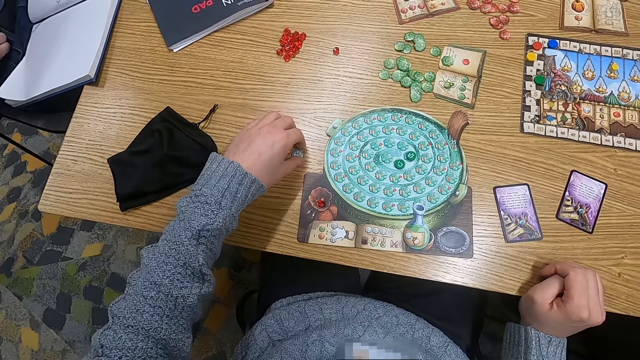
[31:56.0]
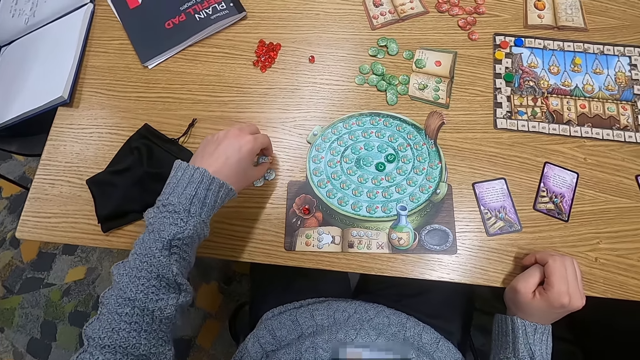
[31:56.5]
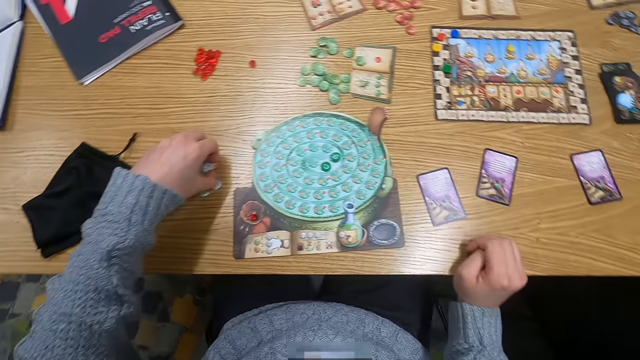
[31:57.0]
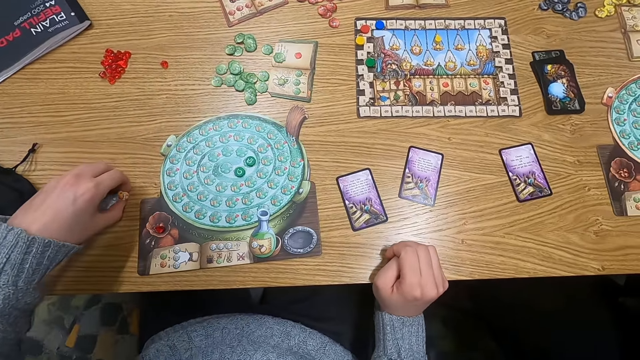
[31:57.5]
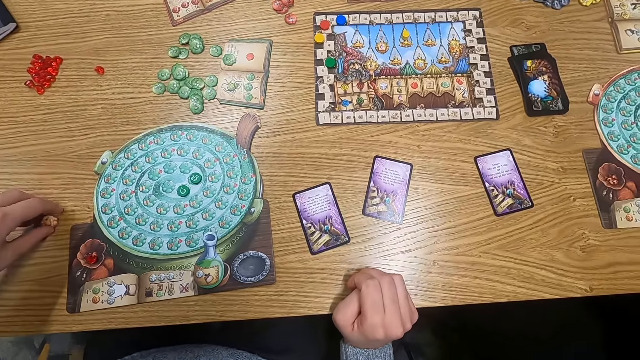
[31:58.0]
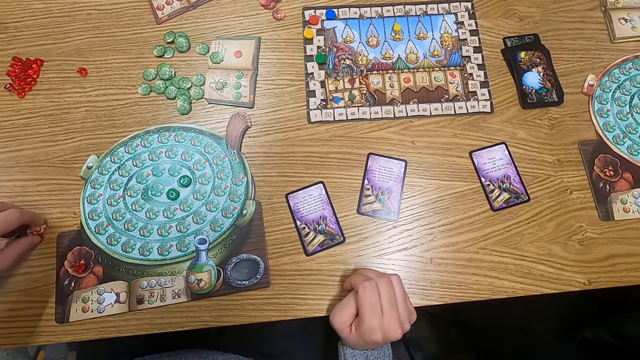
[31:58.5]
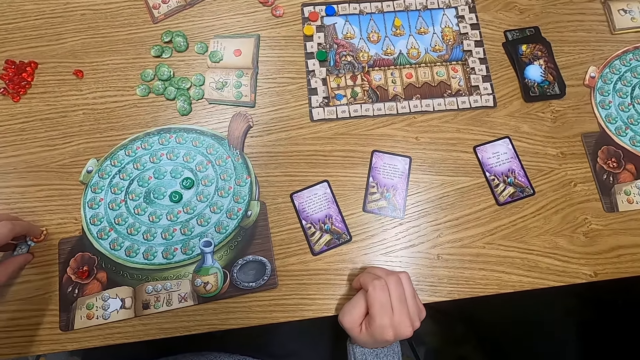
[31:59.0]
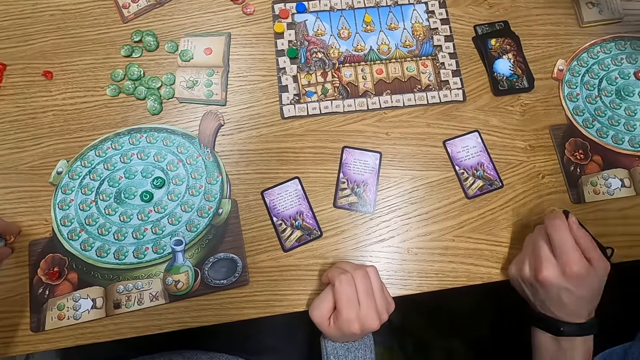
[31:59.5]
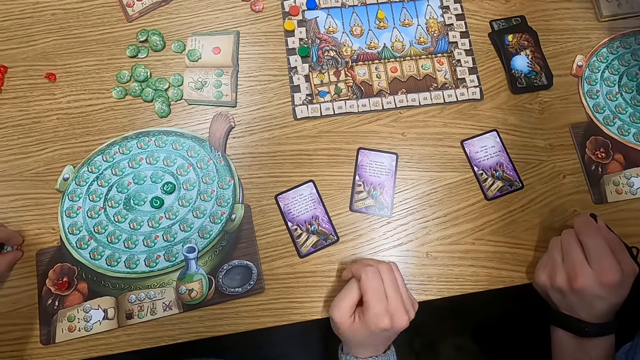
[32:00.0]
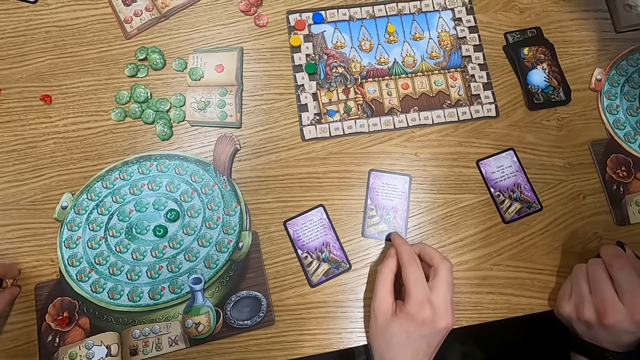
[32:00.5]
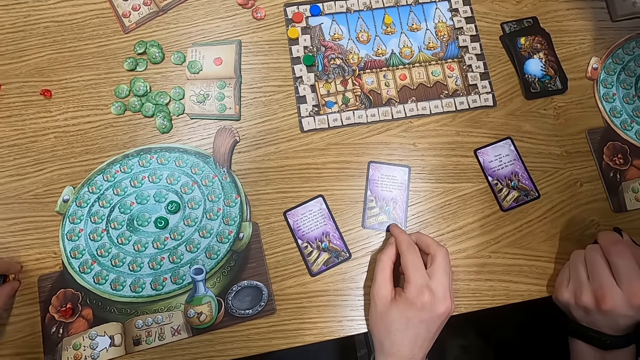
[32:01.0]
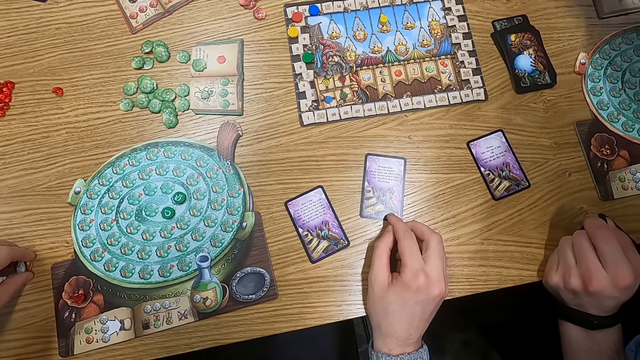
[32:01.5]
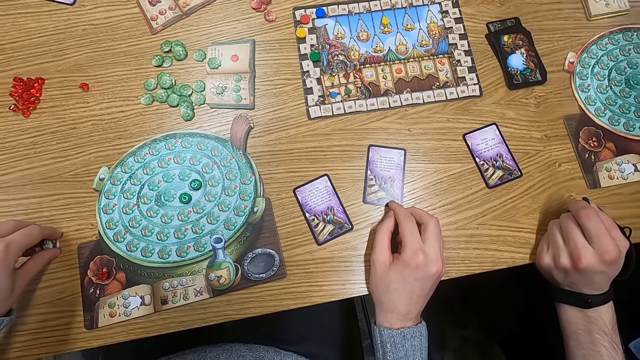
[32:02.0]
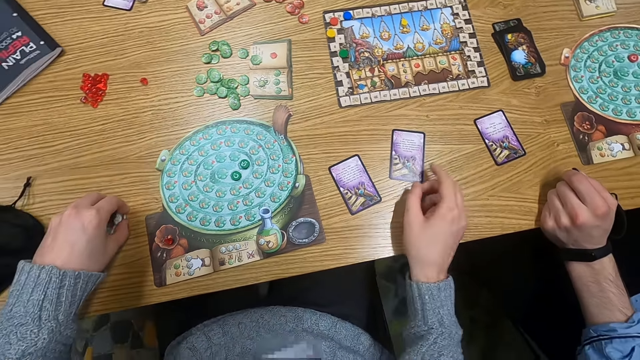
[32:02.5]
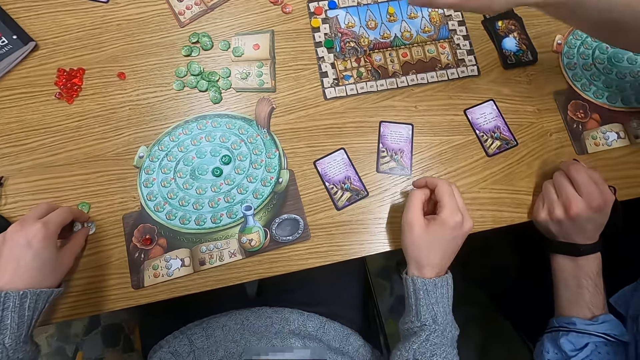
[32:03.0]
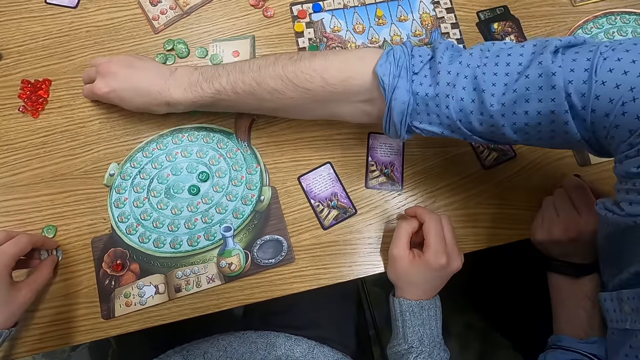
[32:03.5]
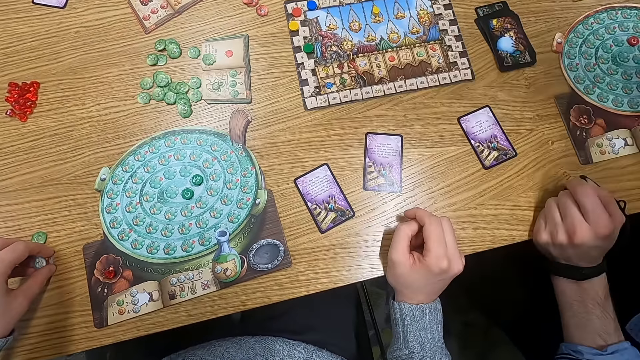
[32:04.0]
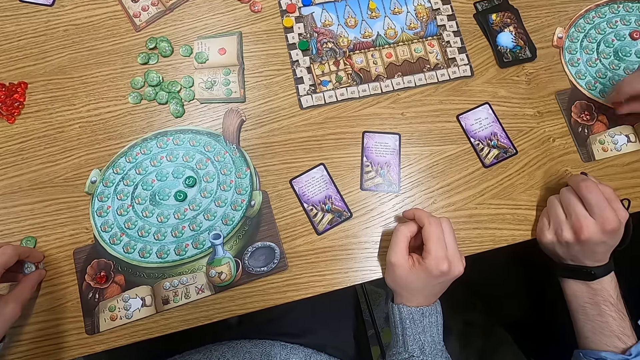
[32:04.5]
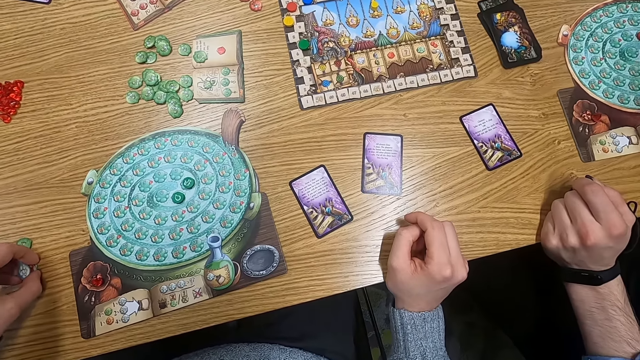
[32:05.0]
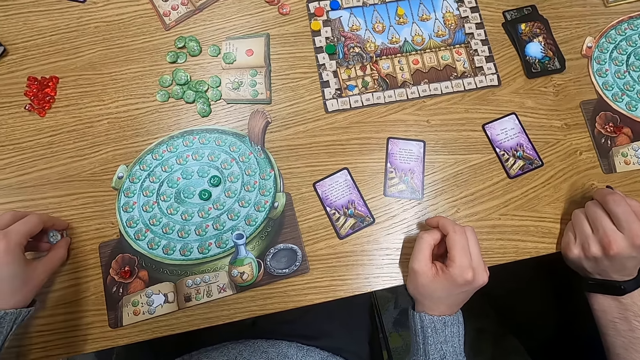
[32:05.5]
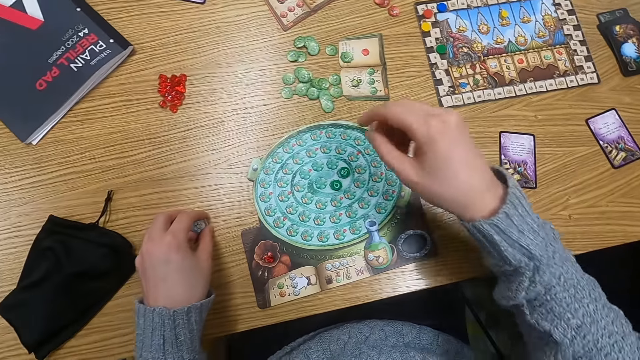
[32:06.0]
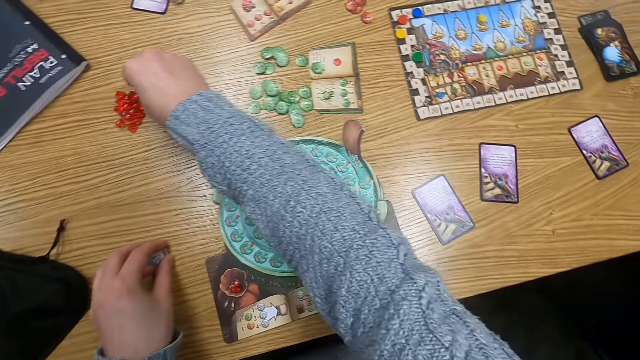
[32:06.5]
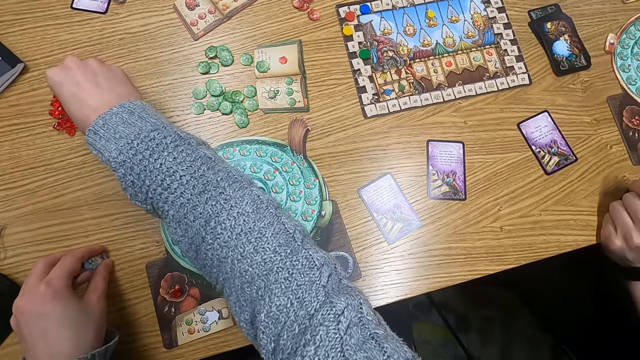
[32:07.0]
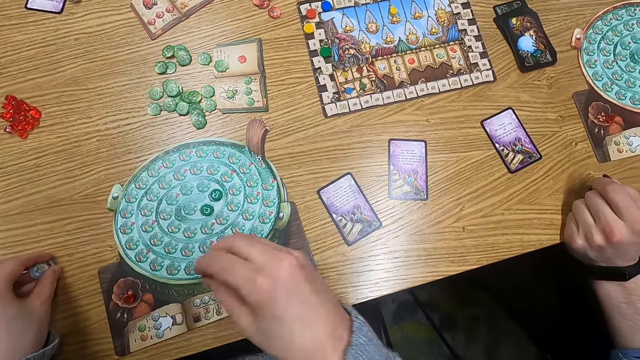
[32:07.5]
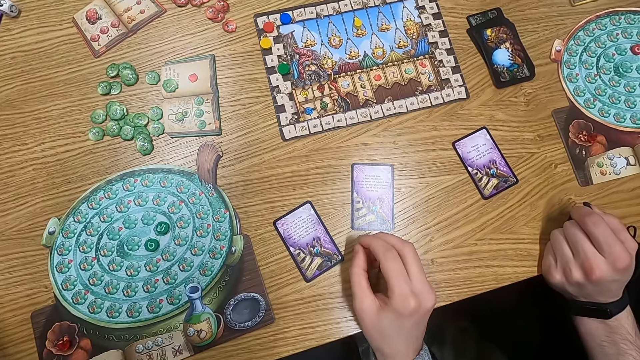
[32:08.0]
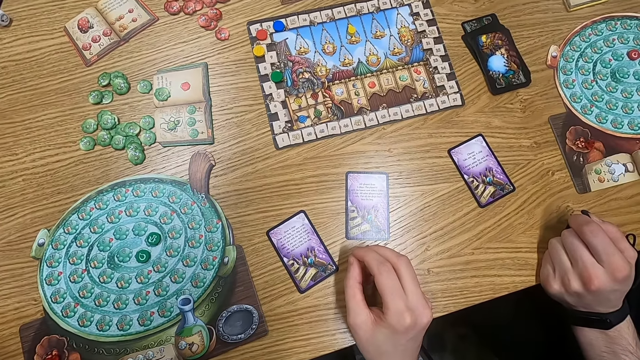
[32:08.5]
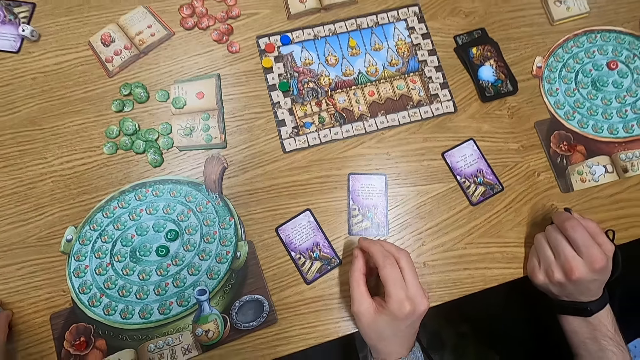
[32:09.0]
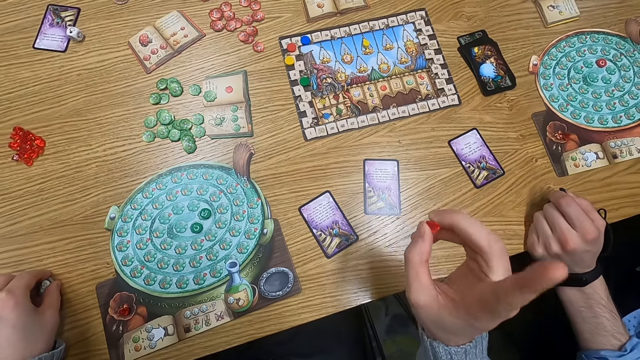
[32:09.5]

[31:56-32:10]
The camera wearer turns to the side. They arrange counters. They hold point tokens on the table. They hold a playing card on the table. They touch the card. They turn to the side. A man picks up a point token on the table and puts the point token on the table. The camera wearer turns to the side. They pick up a point token on the table. They turn to the side.

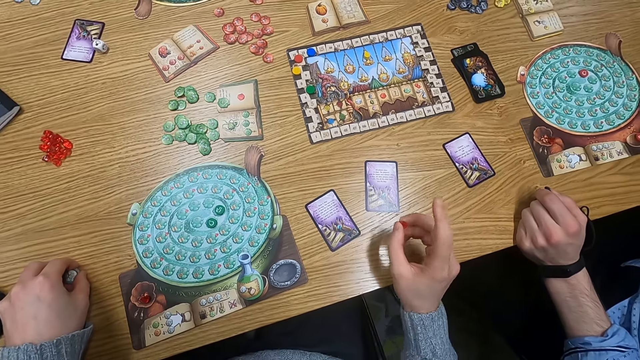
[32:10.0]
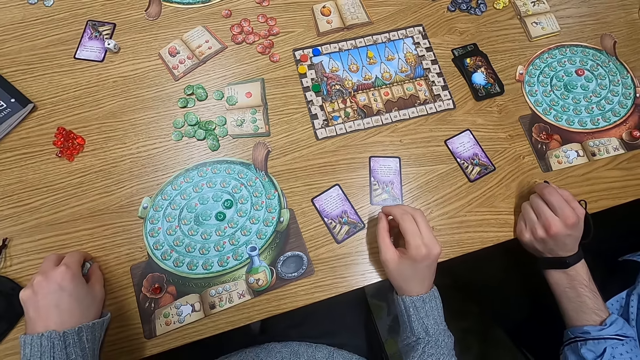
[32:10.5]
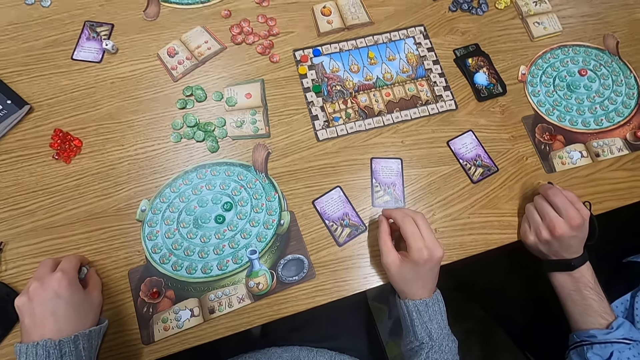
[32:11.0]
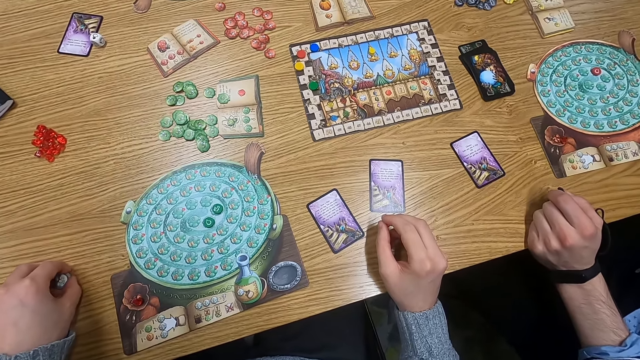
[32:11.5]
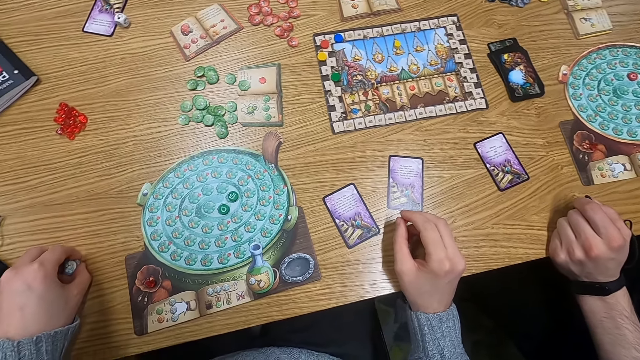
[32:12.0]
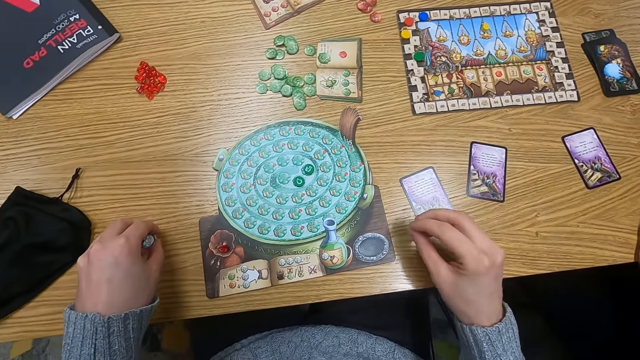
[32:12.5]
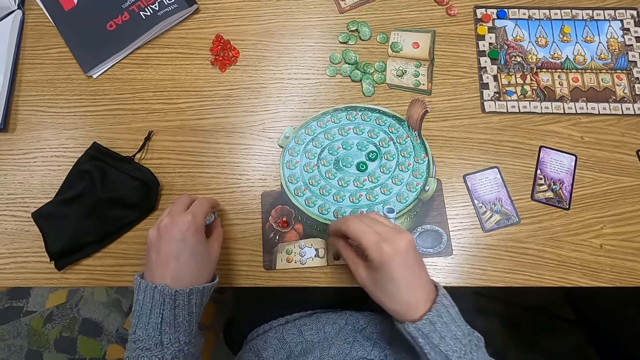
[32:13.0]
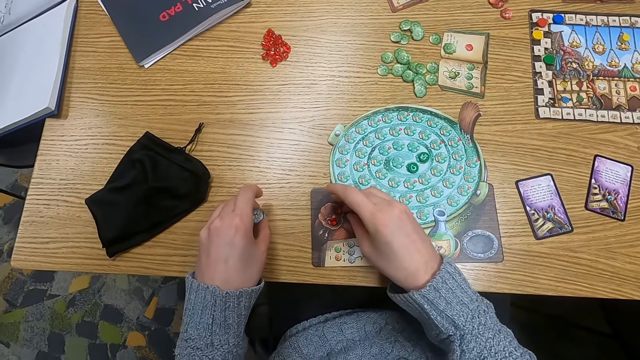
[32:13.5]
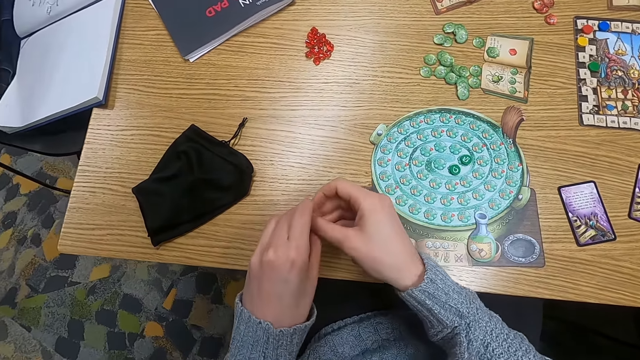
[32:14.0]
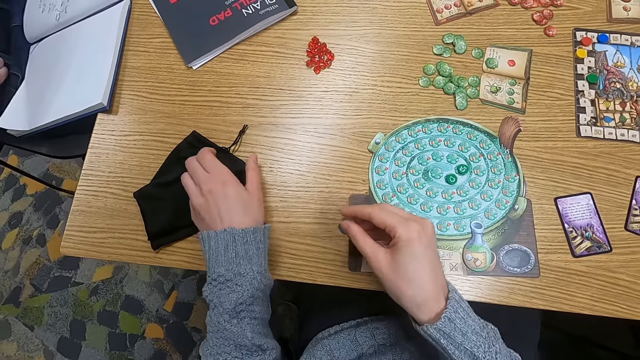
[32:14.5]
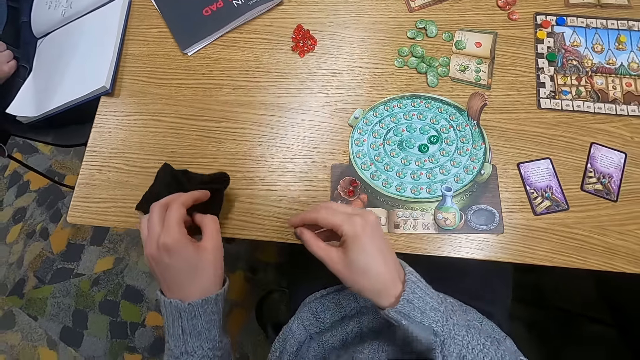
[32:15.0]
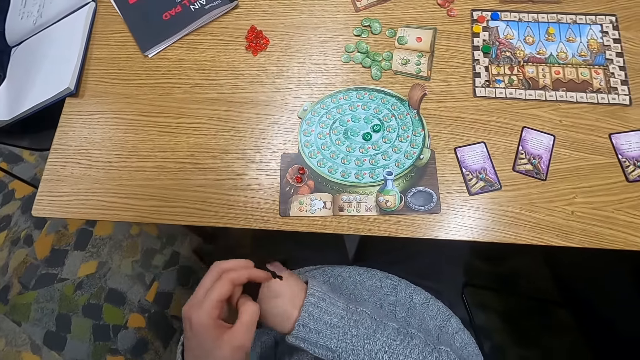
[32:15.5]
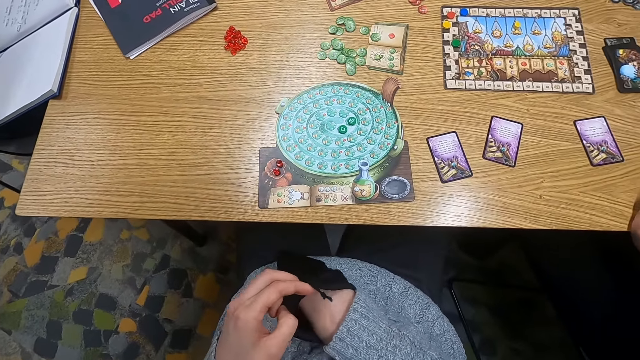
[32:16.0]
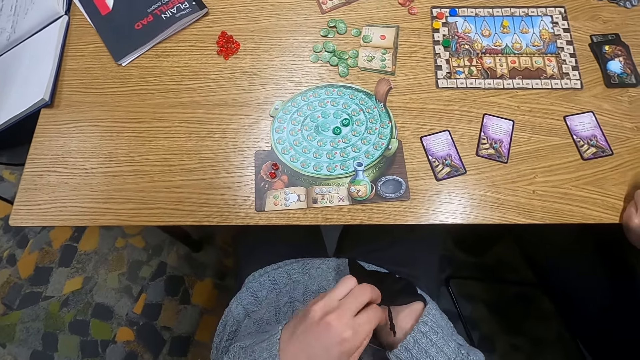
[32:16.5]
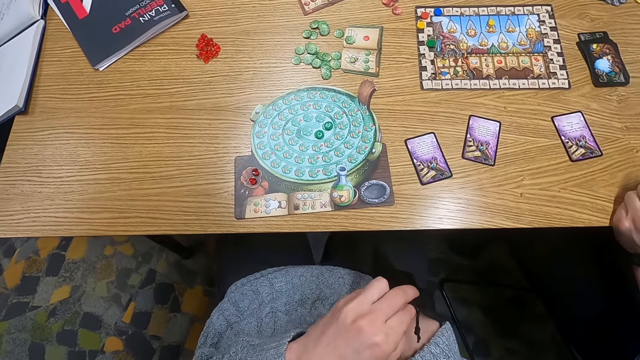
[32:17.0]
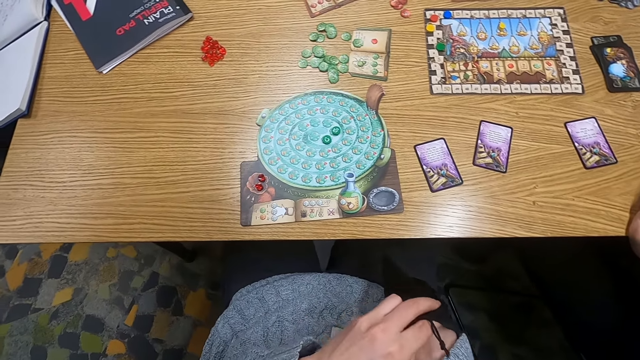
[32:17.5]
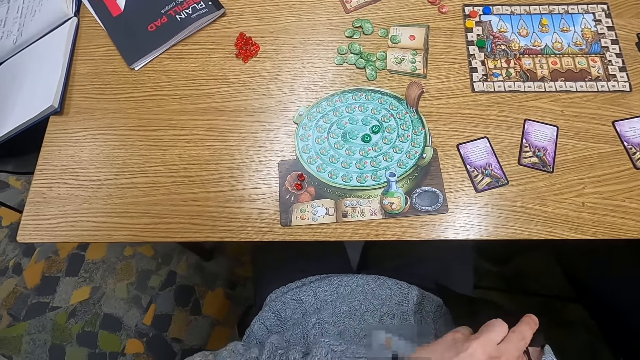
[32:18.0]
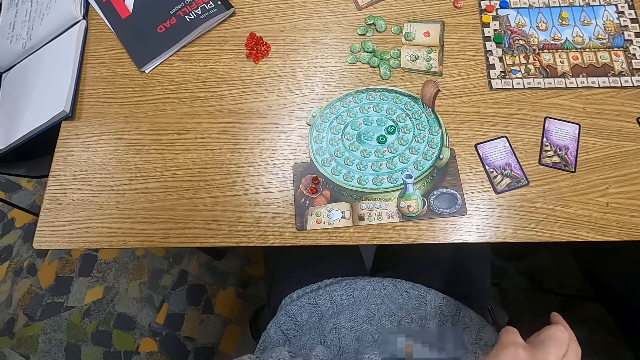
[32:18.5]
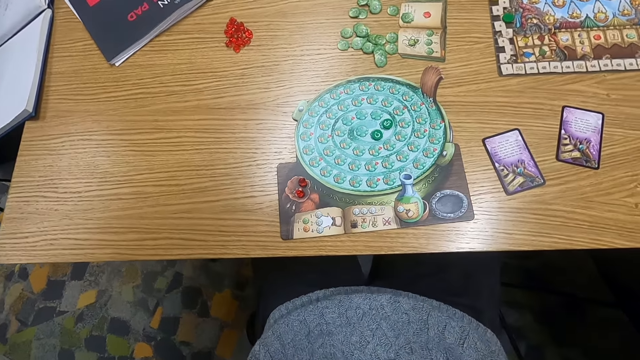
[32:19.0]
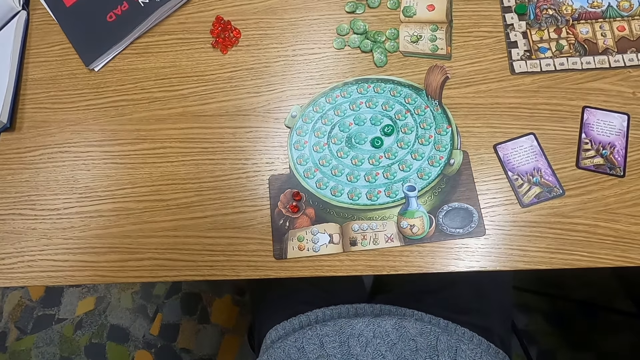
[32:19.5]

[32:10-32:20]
The camera wearer holds a point token. They turn to the side. They hold the point token on the table. They put a sphere on a board. They hold a cloth bag. They pick up the bag. They insert counters in the bag. They put the point token on the cloth bag.
